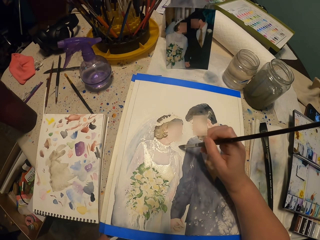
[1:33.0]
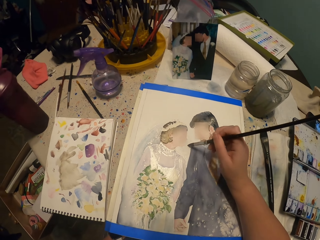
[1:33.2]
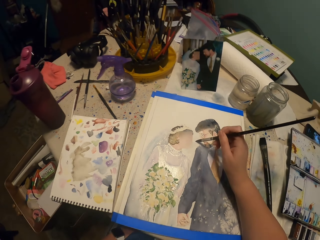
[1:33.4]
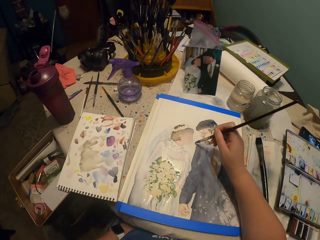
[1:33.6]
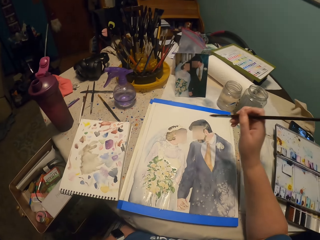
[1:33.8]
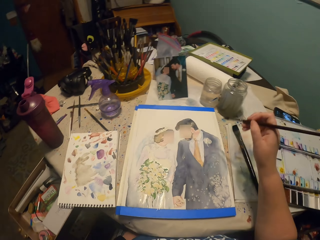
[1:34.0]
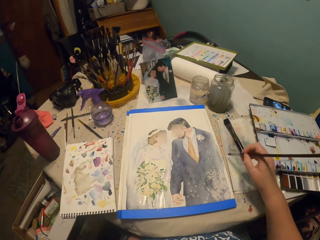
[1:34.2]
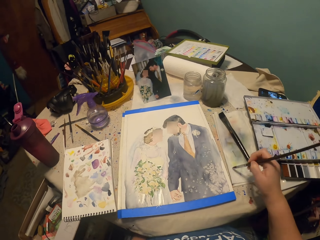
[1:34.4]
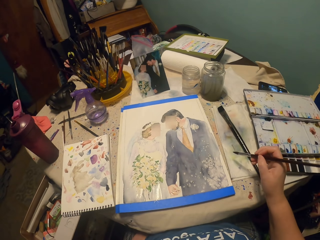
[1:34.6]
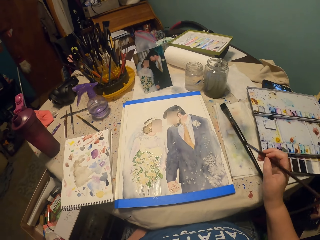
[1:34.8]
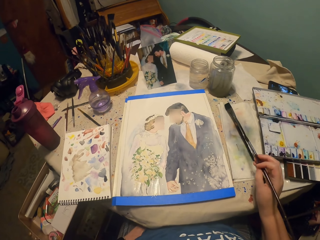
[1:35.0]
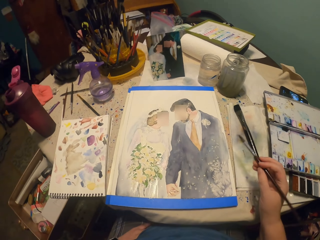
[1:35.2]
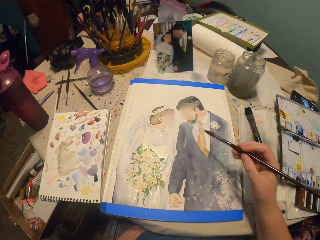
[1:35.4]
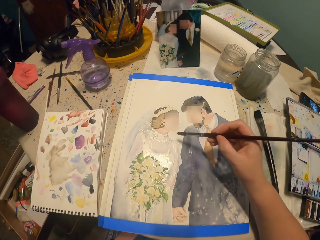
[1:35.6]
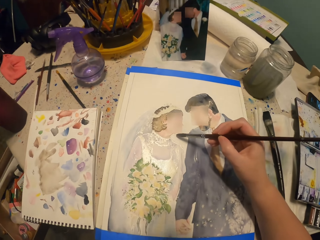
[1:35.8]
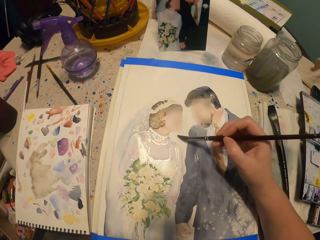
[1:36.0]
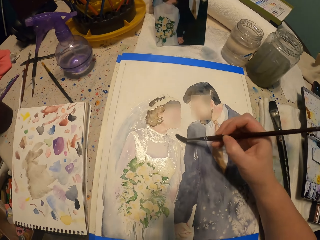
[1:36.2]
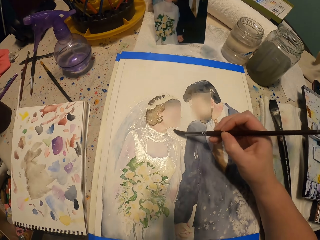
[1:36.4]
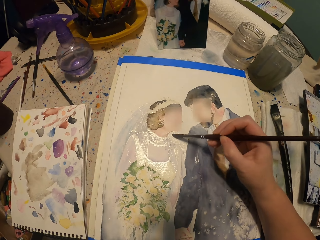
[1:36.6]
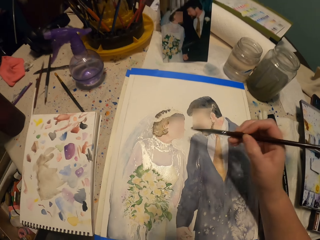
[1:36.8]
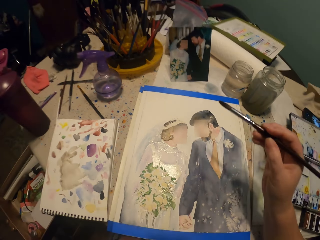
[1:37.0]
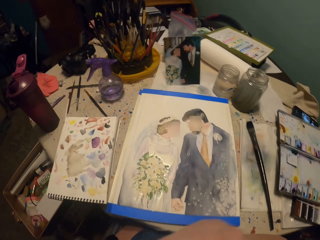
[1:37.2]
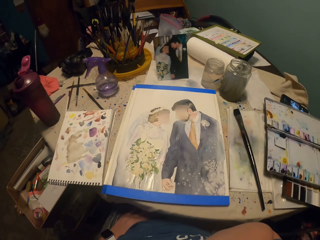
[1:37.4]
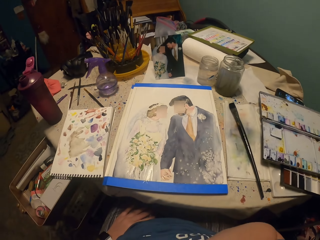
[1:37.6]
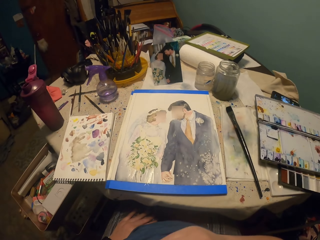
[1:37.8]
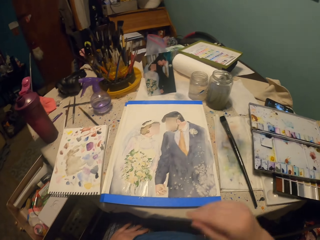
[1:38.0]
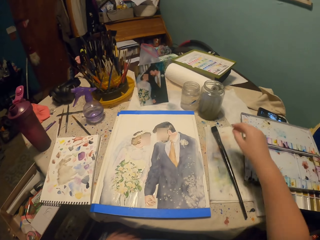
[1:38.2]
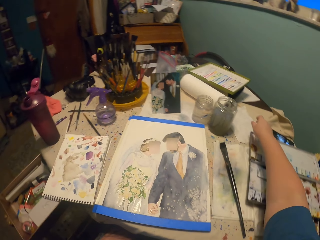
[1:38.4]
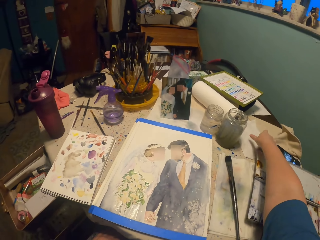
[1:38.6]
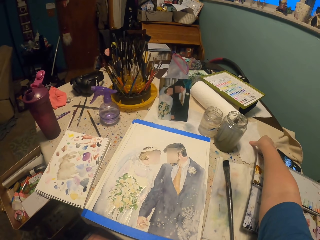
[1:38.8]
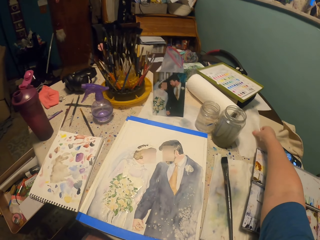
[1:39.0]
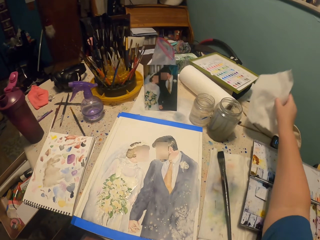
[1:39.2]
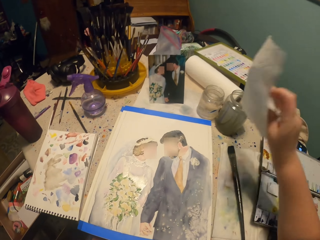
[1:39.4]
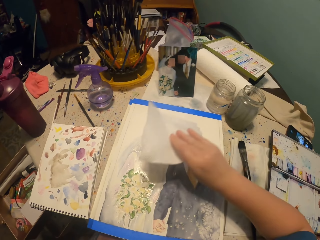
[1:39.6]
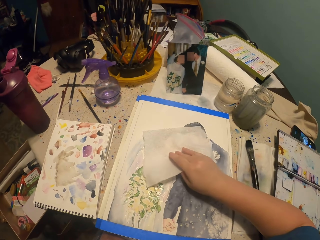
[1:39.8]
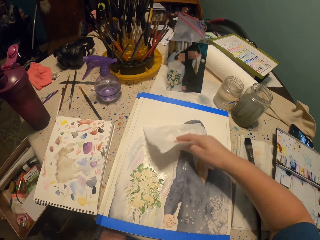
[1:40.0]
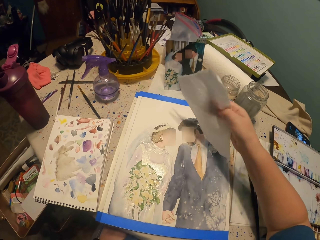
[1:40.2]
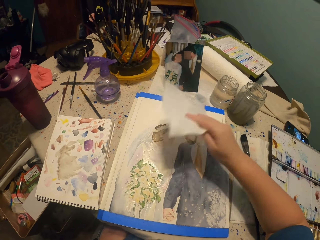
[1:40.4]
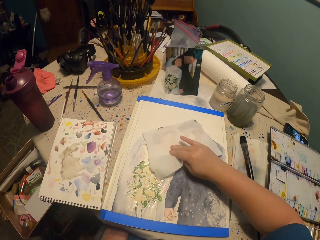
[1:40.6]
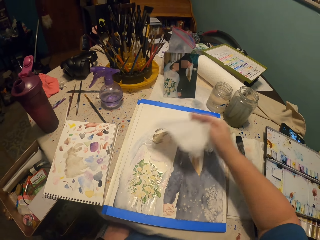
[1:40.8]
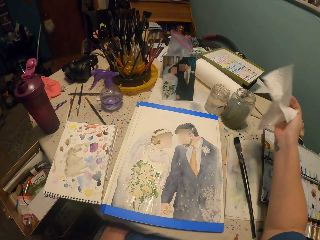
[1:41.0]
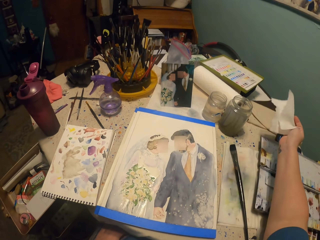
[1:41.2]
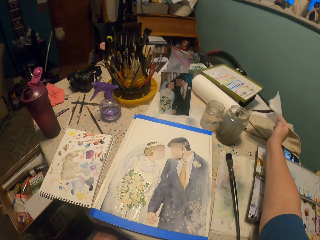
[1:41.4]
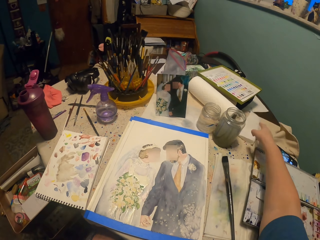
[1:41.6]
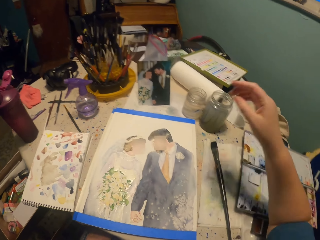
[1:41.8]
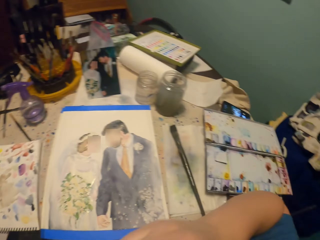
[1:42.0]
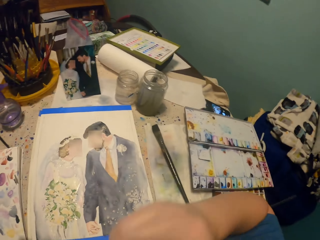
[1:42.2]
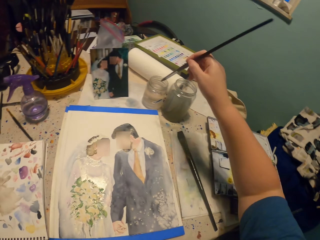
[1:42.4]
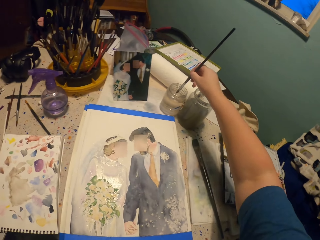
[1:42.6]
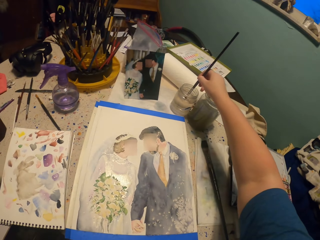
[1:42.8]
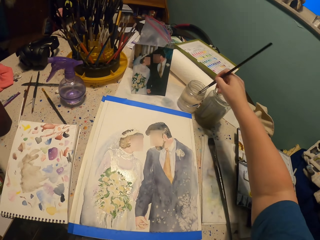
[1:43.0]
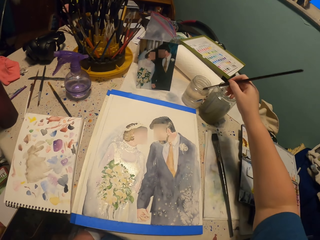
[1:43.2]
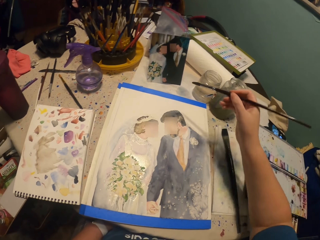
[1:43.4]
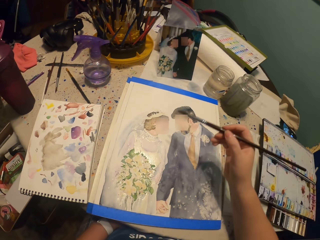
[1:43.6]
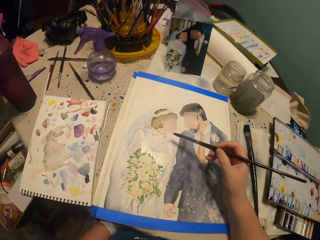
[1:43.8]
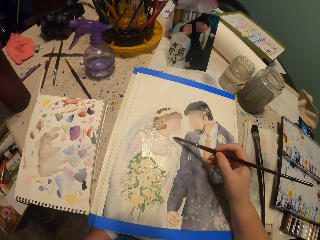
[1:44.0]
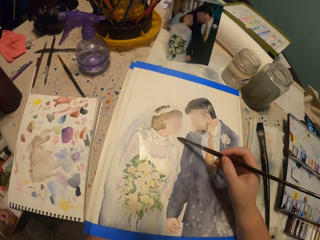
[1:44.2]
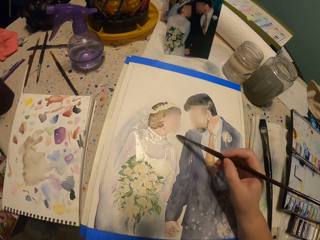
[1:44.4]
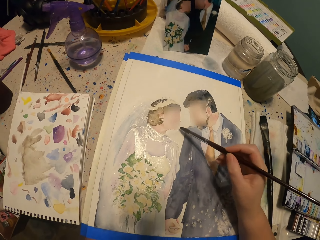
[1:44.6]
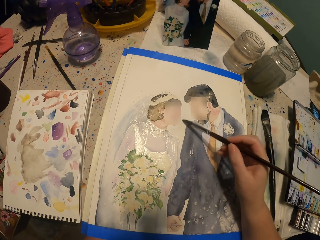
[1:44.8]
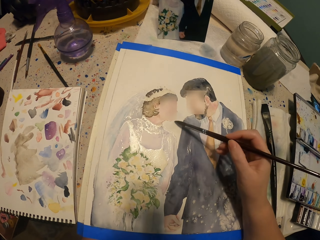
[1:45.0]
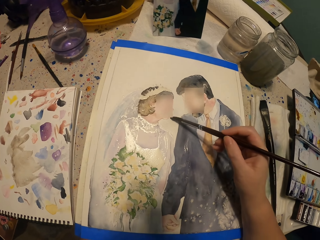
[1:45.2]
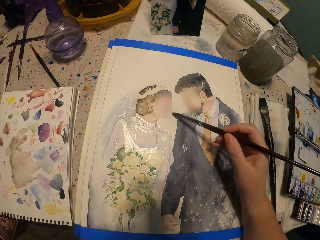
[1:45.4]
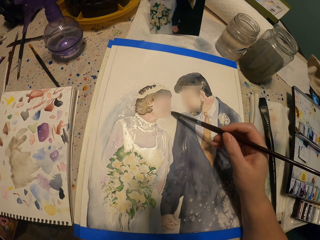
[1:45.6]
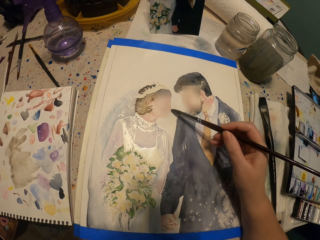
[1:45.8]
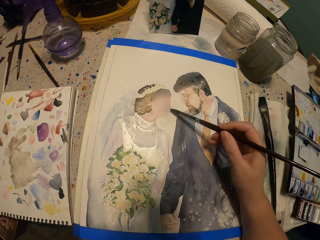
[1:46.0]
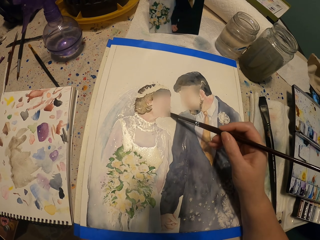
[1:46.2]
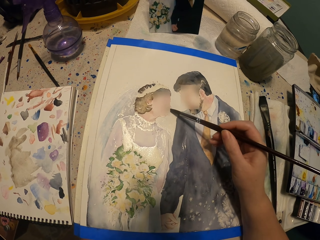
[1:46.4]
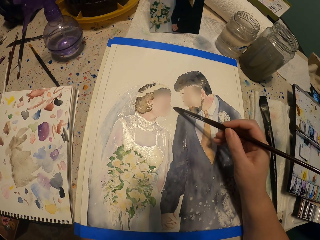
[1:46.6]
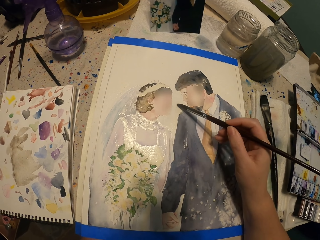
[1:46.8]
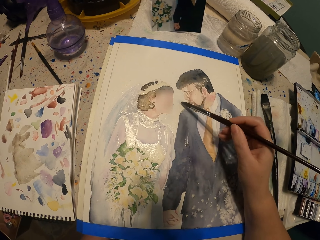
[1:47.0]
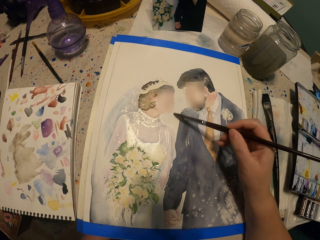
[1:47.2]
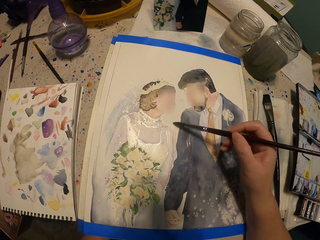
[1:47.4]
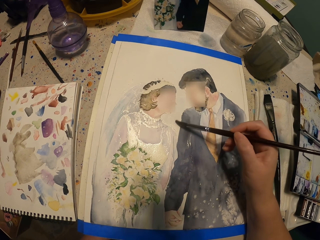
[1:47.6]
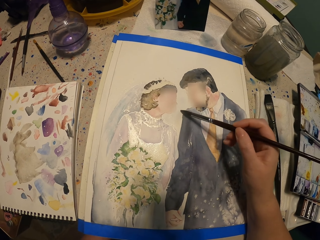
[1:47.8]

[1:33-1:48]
The camera wearer brushes the round brush on the side. They brush the round brush on the painting. They move the round brush away from the painting paper. They pick up a blotting paper. They tap the blotting paper on the paint. They put the blotting paper on the painting table. They dip the painting brush in water. They paint the picture with the painting brush.

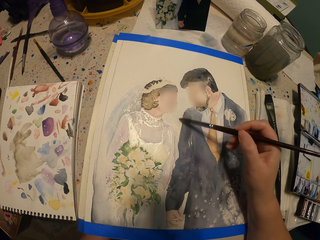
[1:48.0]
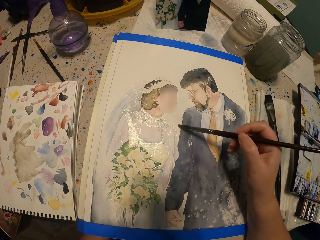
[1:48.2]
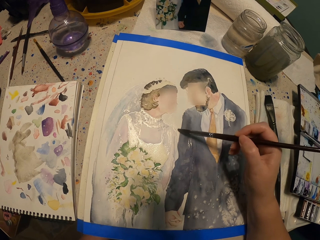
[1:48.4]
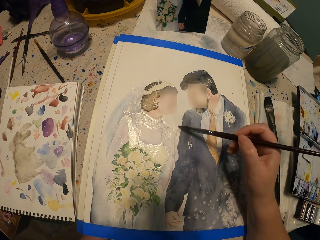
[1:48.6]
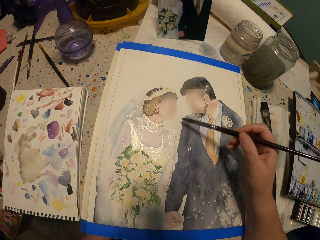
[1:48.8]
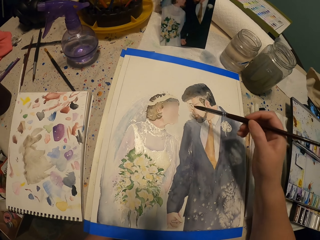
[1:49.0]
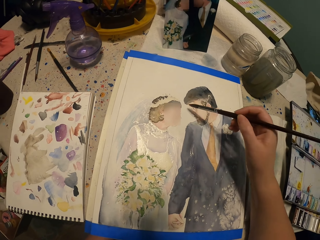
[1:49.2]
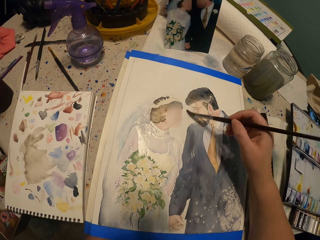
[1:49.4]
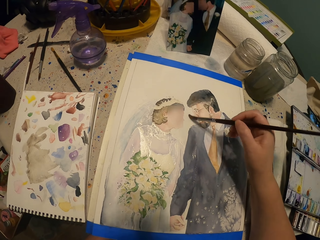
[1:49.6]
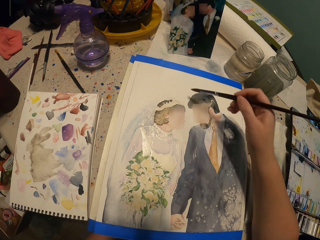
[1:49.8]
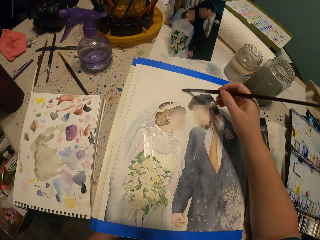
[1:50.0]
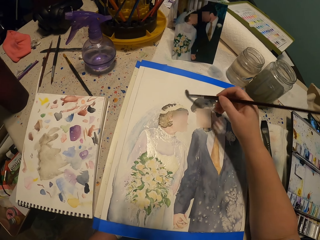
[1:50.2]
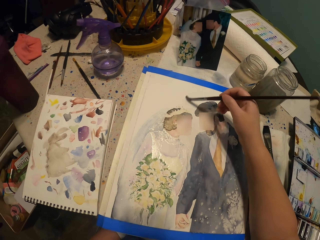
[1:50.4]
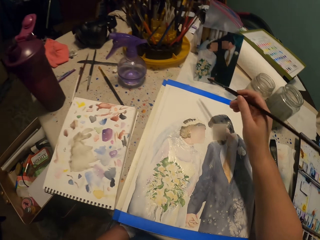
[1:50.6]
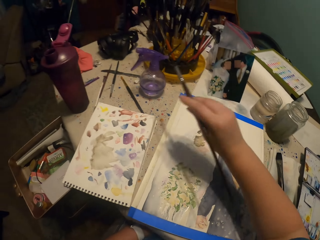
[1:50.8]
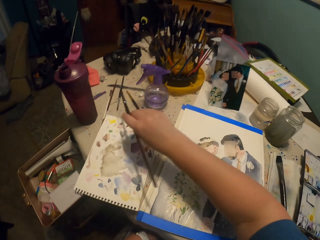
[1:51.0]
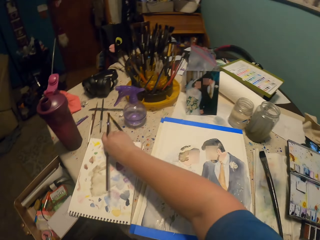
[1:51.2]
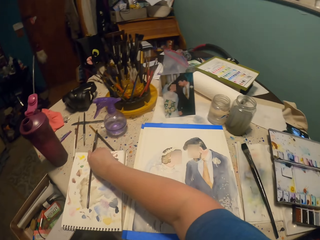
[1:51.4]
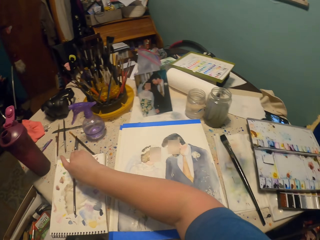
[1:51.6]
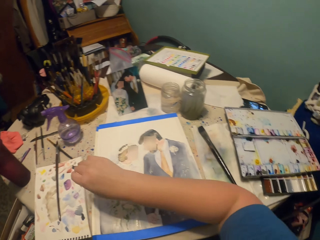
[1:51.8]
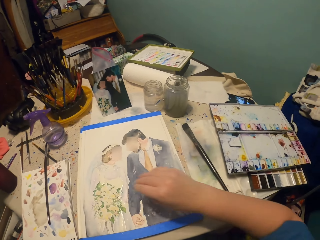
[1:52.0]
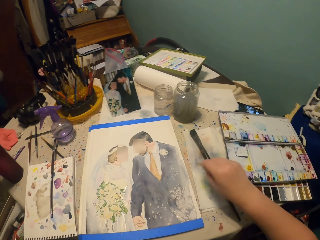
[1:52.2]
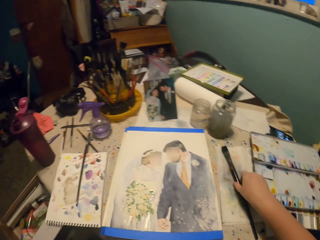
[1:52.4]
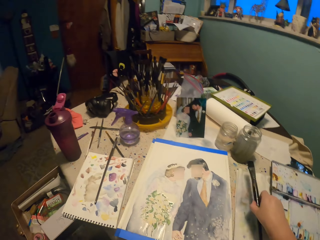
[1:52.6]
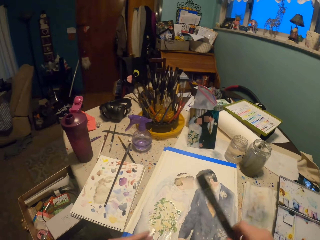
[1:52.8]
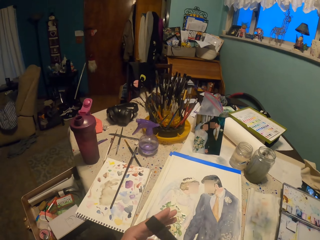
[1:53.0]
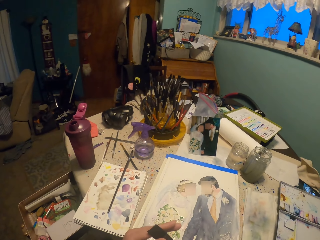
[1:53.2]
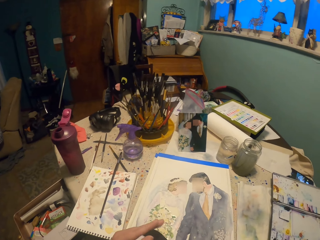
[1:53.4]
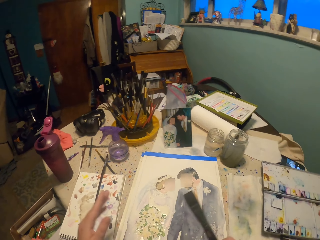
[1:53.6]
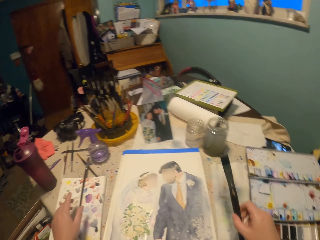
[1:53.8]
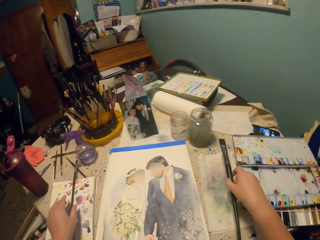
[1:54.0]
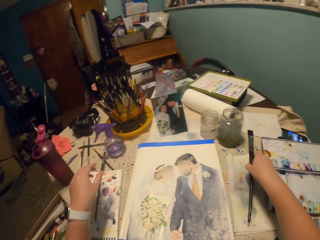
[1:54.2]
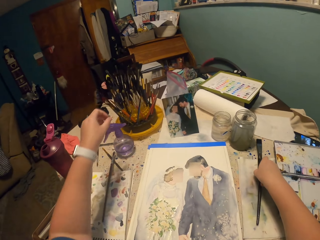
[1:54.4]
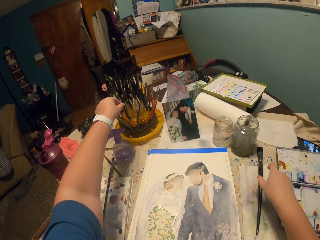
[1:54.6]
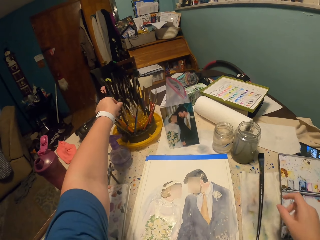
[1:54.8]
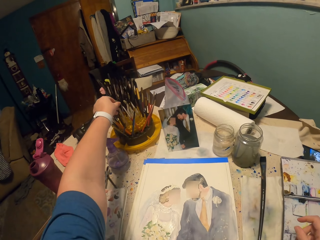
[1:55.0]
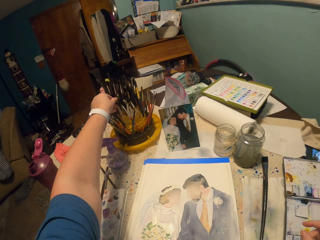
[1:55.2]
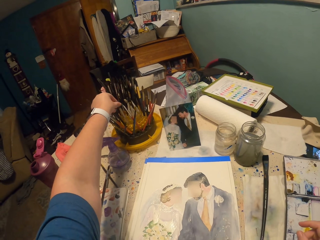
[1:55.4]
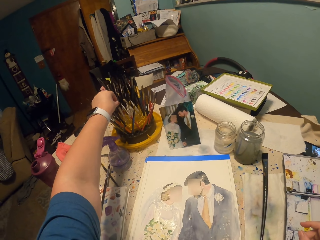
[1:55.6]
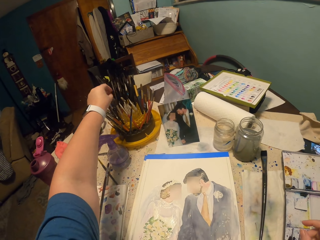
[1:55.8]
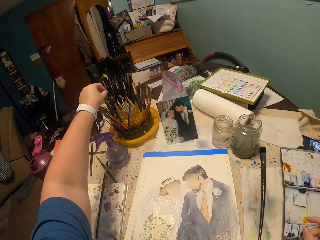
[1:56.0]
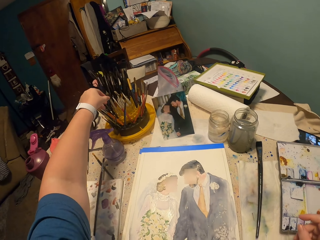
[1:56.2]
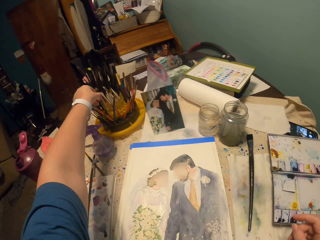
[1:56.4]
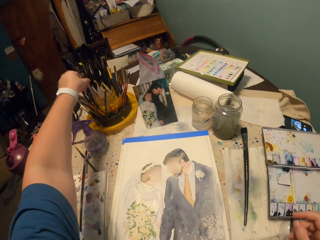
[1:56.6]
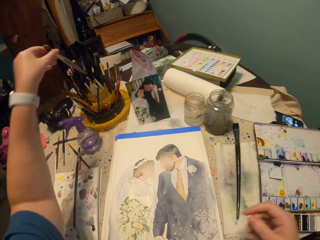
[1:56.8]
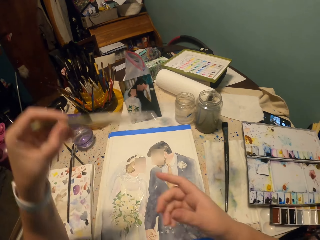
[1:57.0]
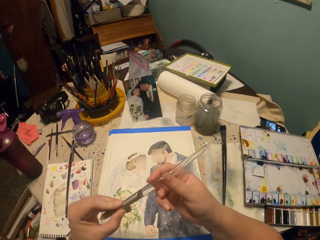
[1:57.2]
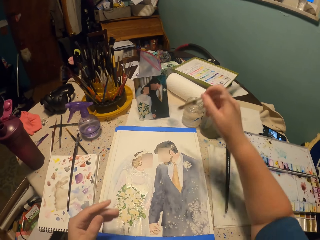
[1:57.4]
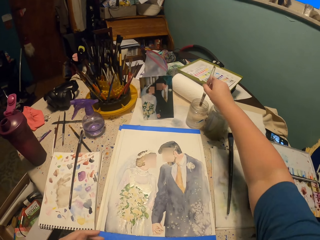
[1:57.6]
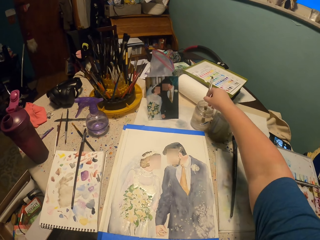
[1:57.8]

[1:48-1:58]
The camera wearer puts the round brush on the painting table. They pick up a flat brush. They touch the flat brush with the left hand. They pick up the round brush and put the flat brush on the painting table.
